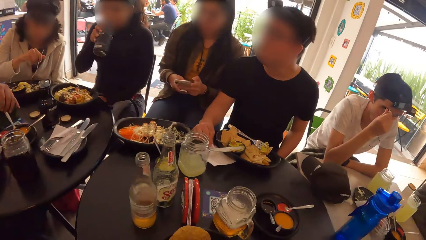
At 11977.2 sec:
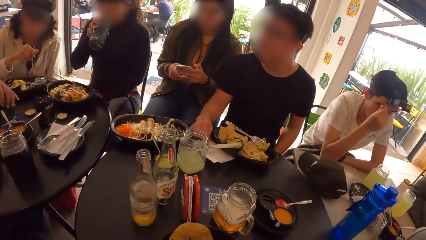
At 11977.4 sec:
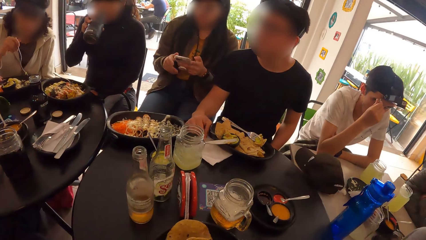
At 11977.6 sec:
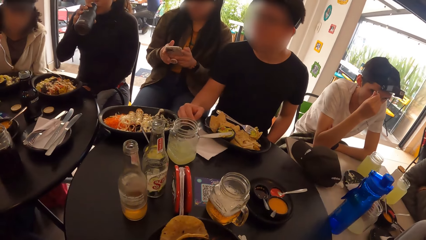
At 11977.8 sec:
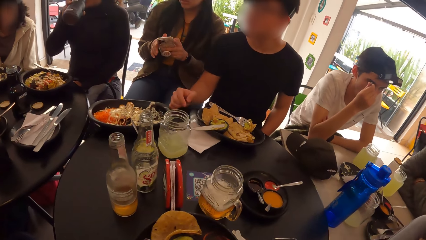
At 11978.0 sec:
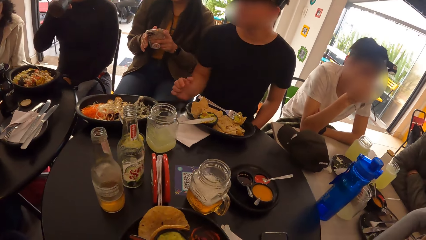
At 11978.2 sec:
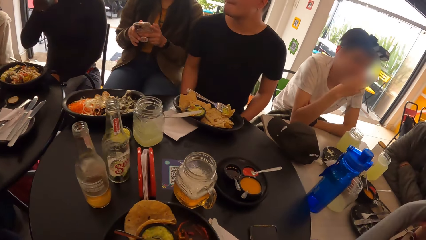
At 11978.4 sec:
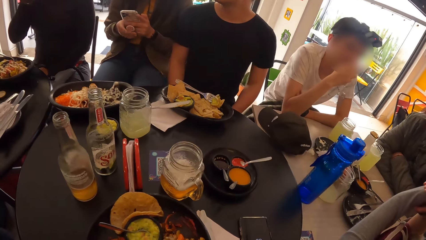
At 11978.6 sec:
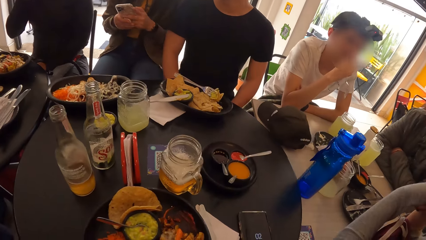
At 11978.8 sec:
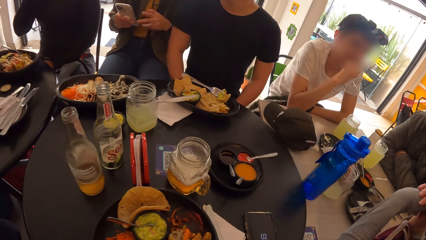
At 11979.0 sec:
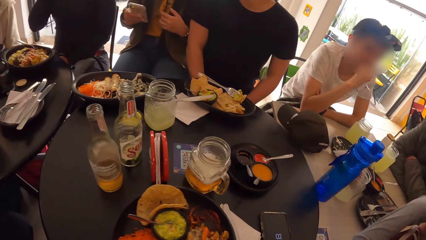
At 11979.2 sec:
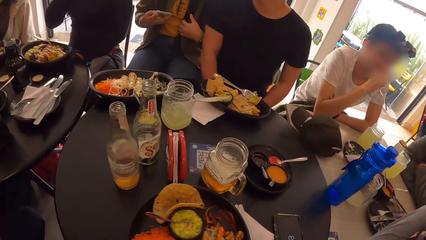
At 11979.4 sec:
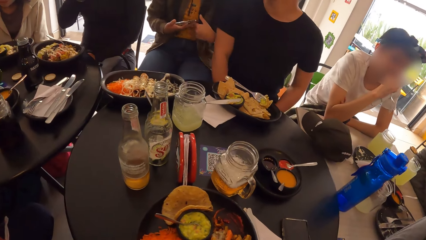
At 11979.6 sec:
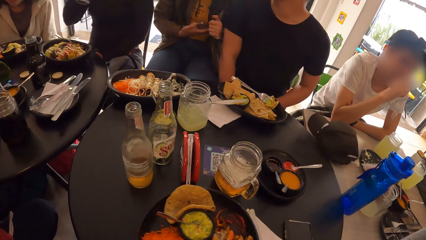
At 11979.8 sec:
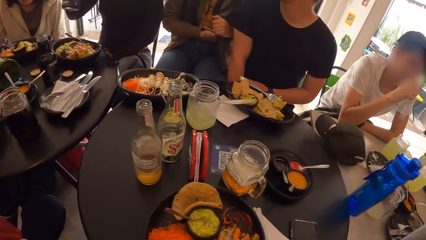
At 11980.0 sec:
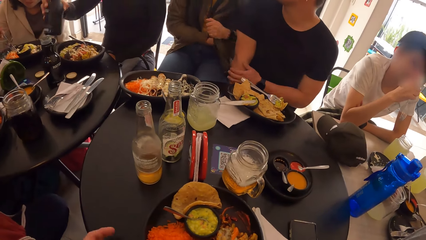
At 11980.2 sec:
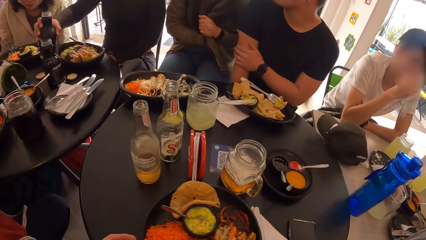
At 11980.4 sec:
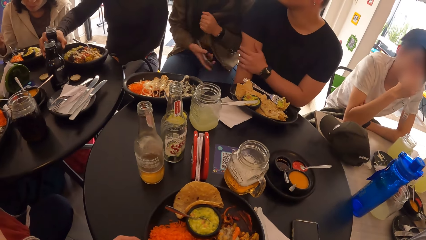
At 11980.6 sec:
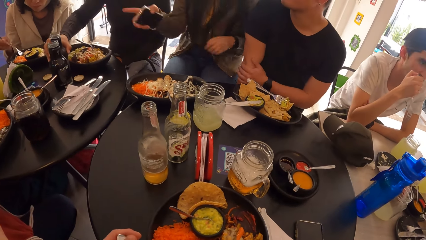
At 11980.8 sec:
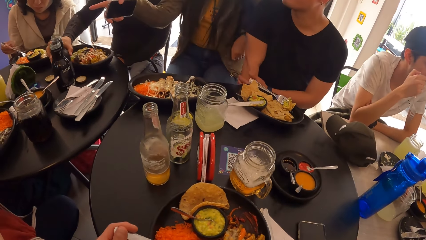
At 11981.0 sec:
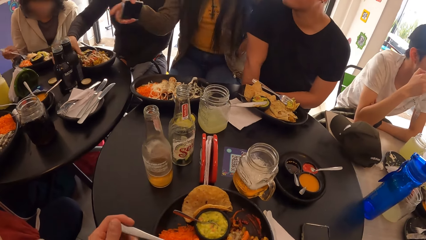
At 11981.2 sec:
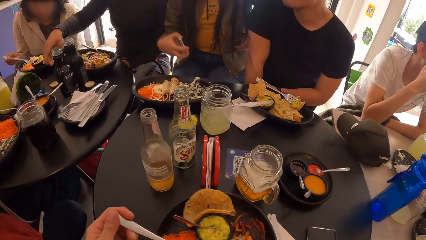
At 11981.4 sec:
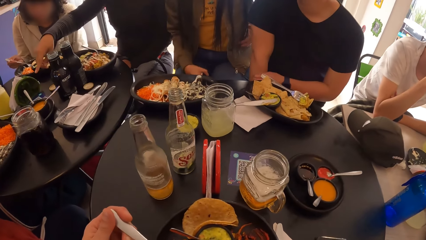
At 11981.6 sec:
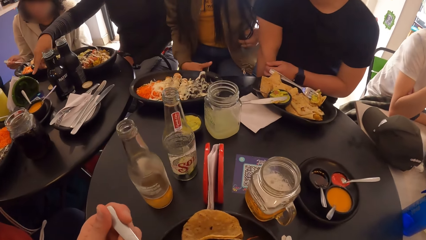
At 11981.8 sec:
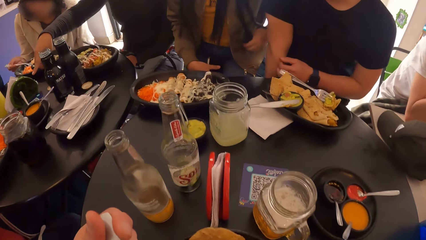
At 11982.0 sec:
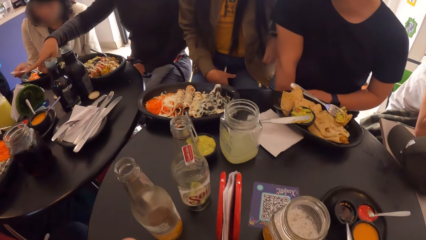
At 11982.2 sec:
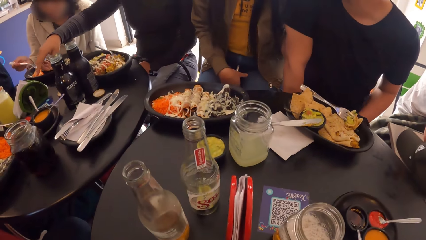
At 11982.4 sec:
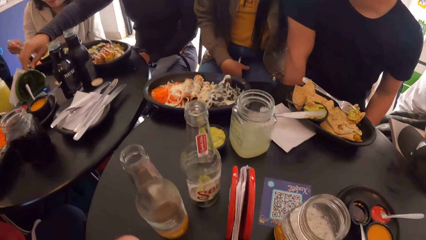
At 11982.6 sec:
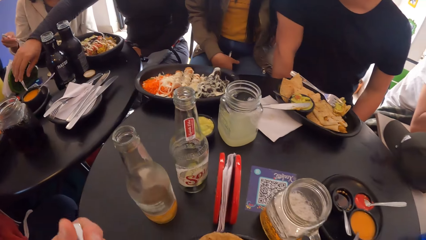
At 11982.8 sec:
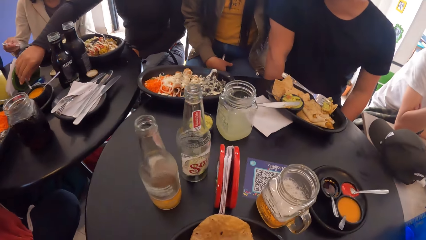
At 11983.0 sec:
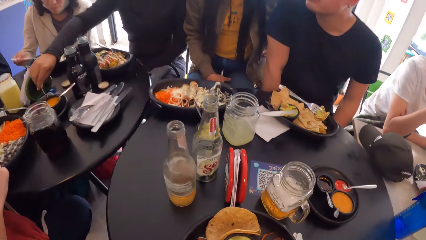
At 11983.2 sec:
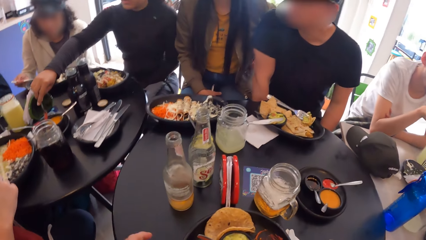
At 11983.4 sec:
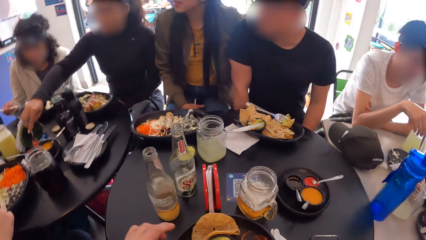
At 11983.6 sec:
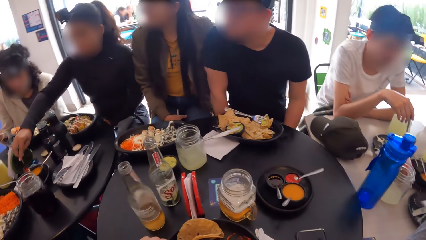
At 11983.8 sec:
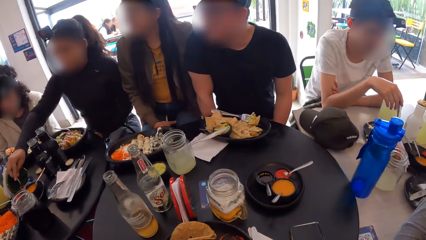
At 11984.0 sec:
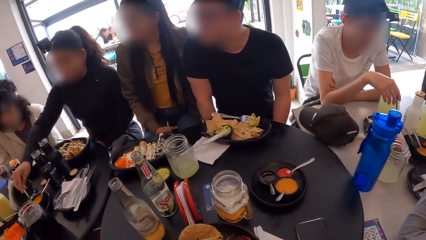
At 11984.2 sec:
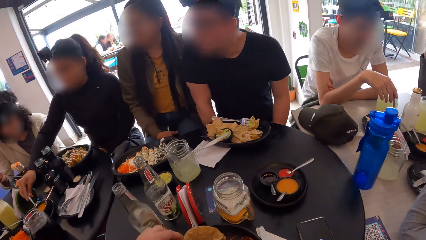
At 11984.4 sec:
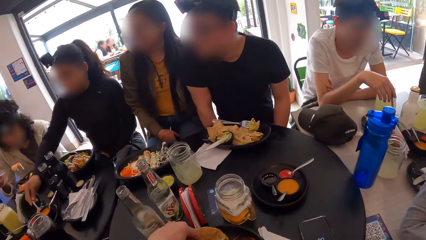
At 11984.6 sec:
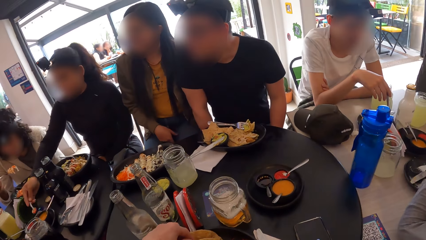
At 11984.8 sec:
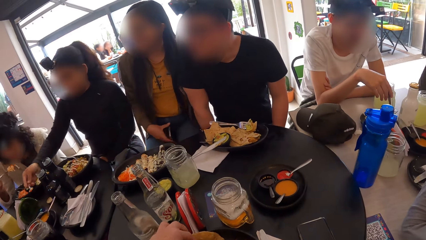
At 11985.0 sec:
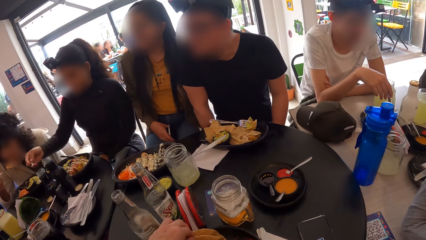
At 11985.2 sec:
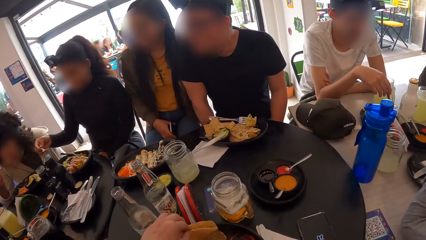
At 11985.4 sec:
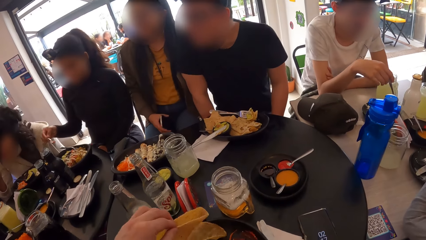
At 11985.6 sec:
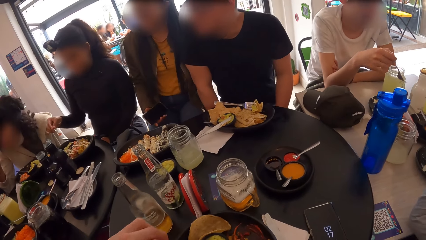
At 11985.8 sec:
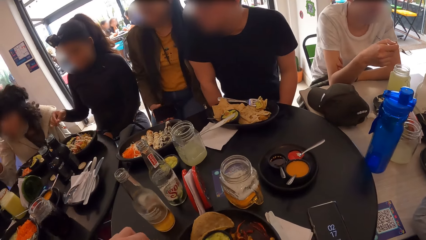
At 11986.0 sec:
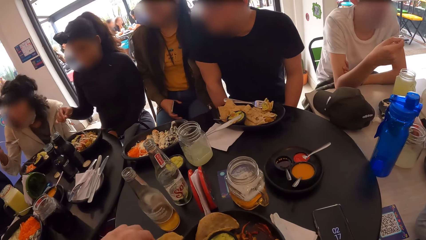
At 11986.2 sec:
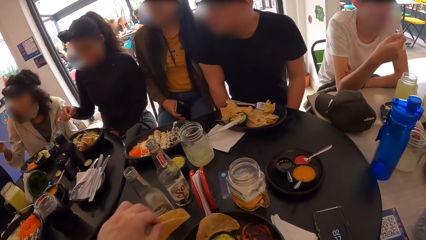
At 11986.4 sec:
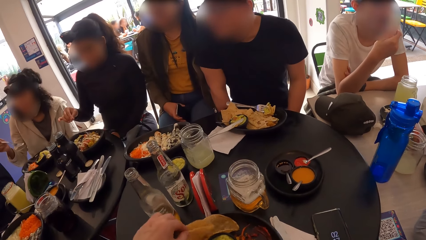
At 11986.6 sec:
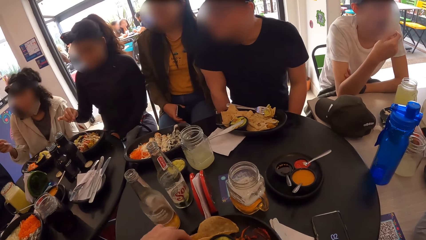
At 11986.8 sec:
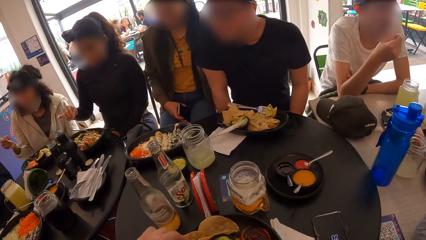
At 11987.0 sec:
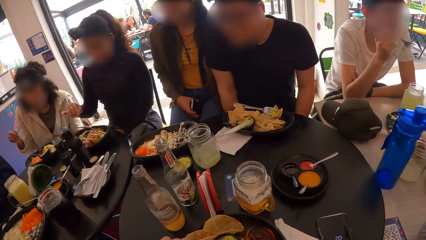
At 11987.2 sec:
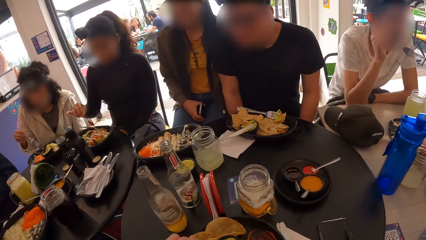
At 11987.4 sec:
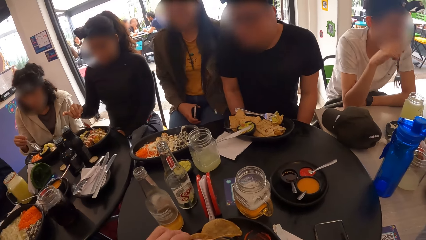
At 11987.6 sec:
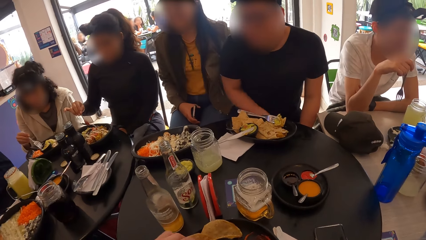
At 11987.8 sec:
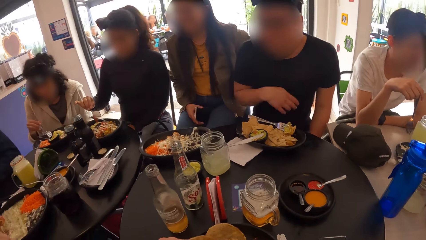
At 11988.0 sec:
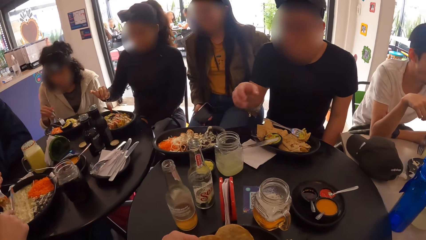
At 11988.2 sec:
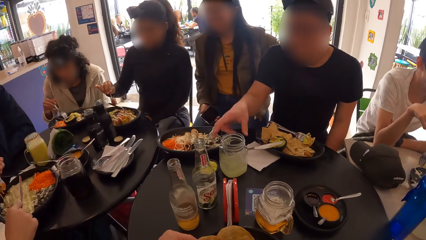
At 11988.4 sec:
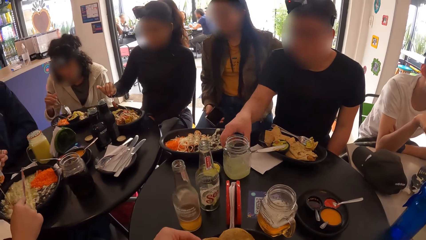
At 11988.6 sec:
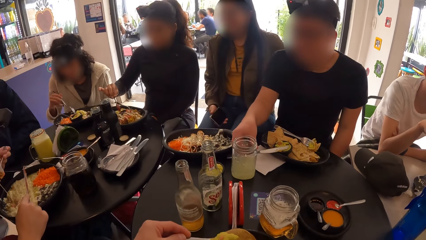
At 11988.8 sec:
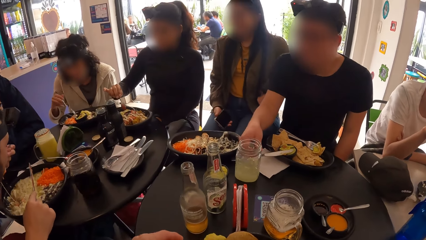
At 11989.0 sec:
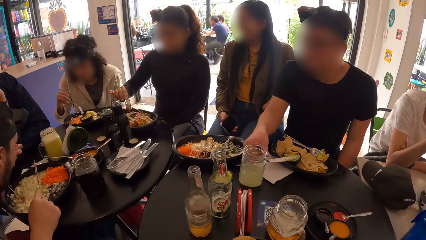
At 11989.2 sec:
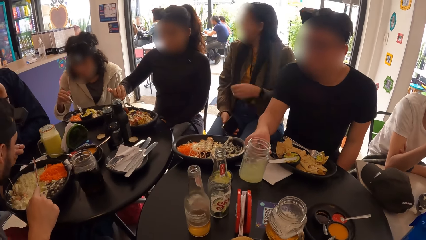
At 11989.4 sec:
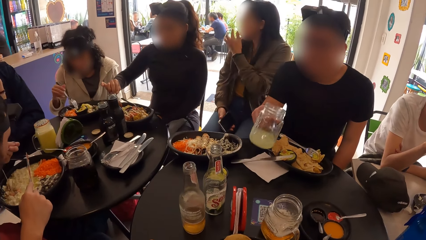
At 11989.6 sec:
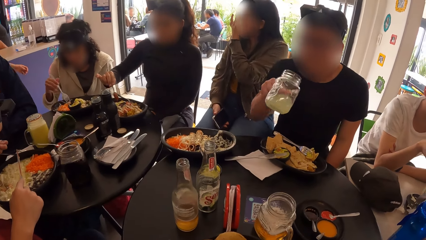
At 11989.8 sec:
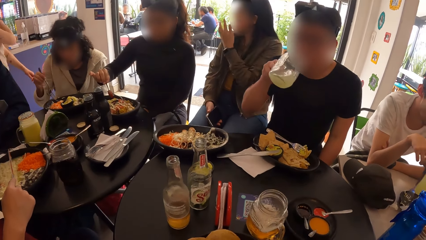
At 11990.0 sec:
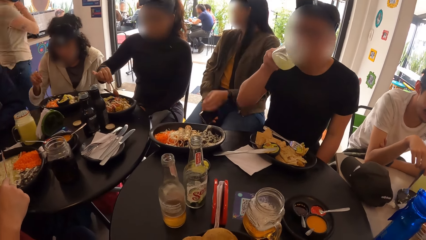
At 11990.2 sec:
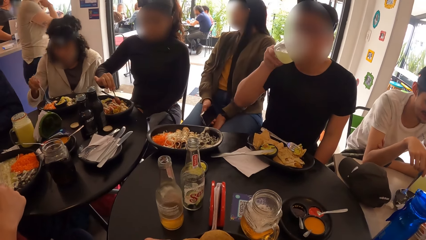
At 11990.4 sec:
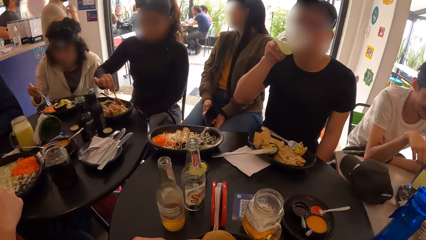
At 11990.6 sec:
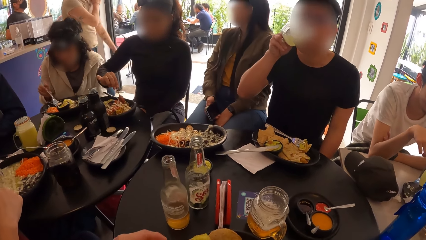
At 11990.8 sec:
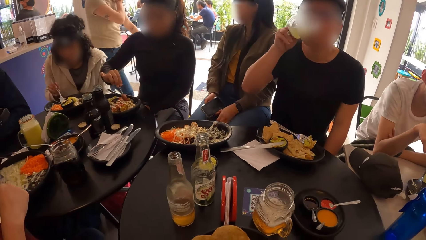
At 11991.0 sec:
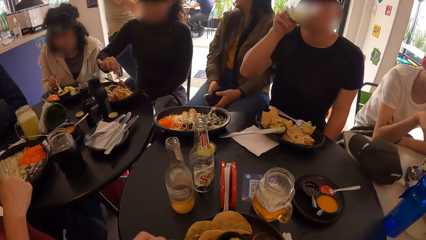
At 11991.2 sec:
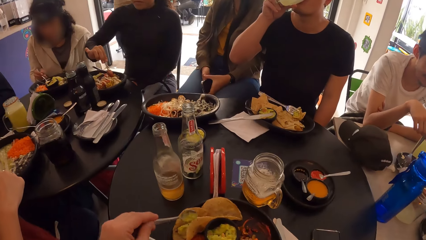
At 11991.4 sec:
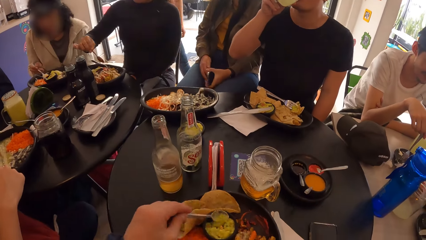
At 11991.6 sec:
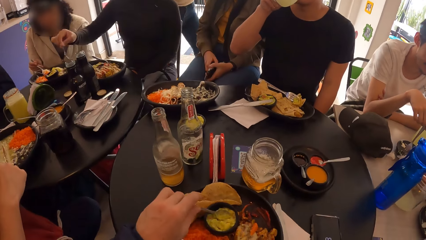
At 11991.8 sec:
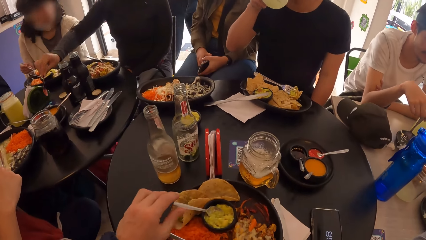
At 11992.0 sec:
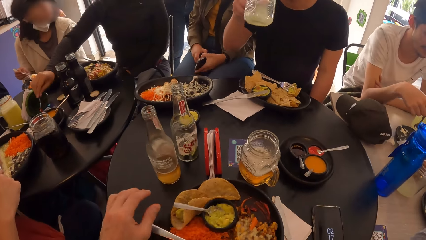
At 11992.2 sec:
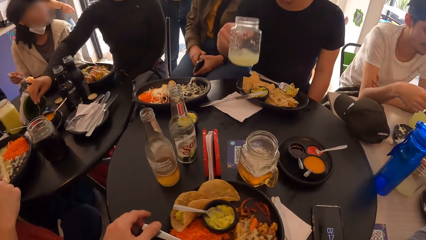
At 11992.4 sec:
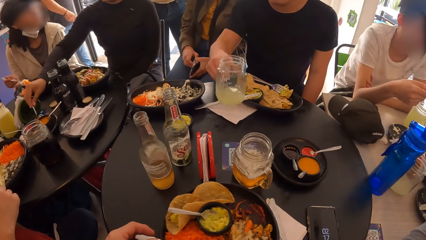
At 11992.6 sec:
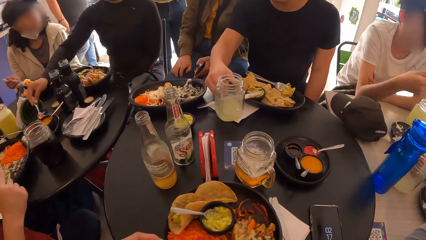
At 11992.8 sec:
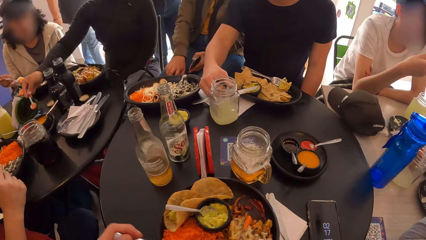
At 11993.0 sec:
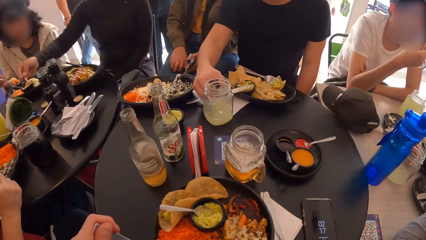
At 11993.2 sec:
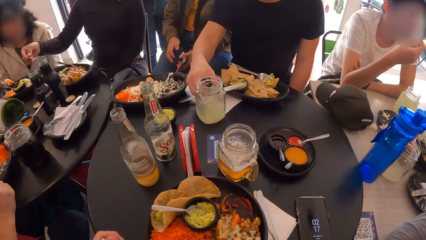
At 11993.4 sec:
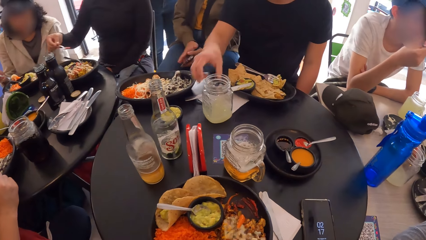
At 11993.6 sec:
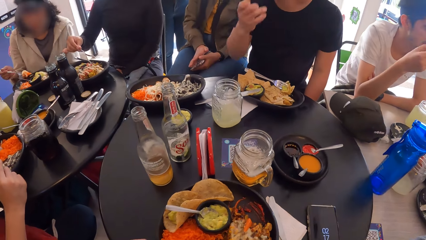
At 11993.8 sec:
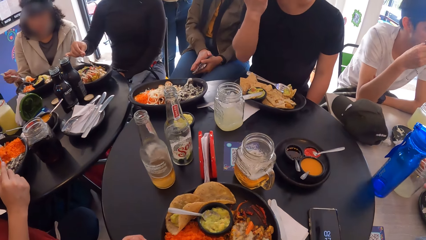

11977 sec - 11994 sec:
The camera wearer looks around. They scoop food with the fork. They eat. They pick the roti. They scoop food with the spoon on the left hand. They put the food on the roti. They put the spoon in the food.
